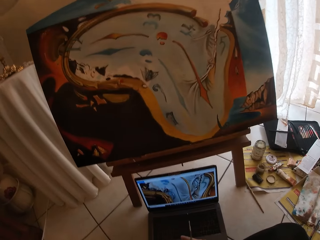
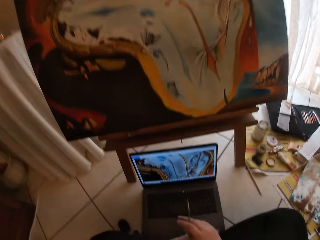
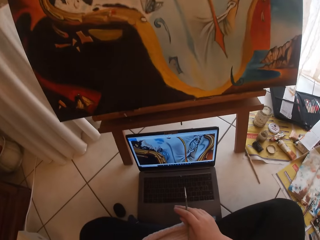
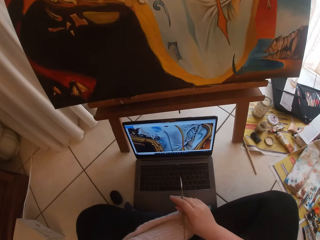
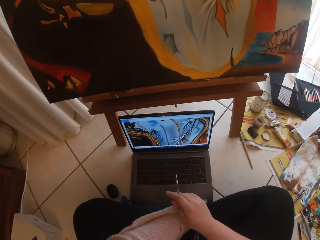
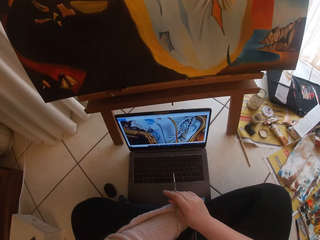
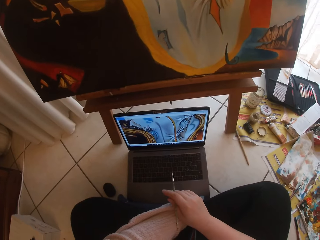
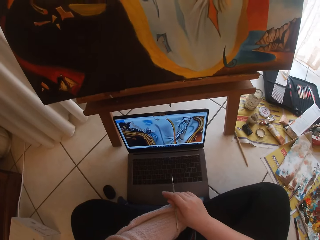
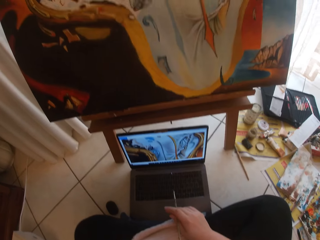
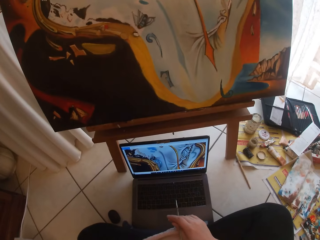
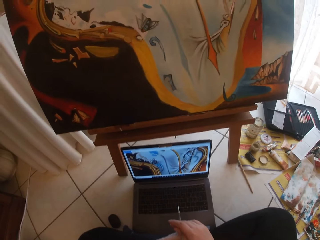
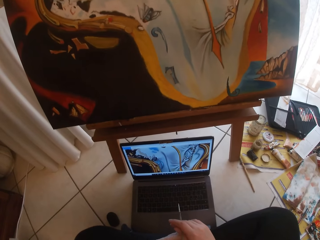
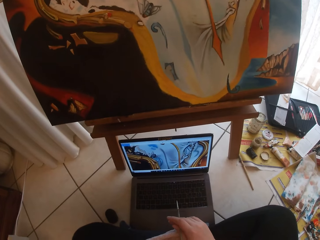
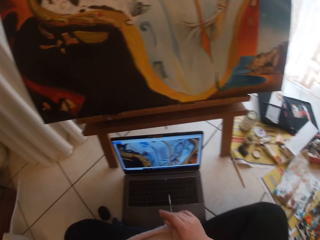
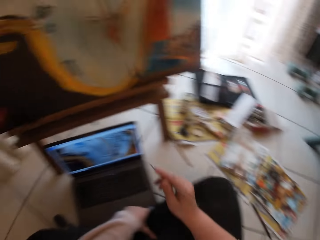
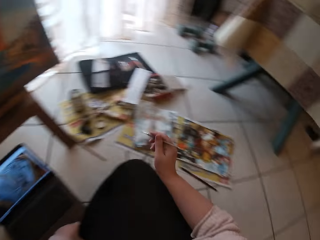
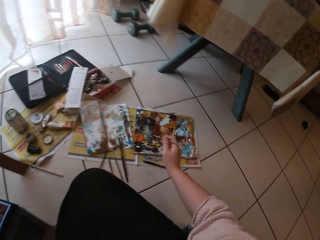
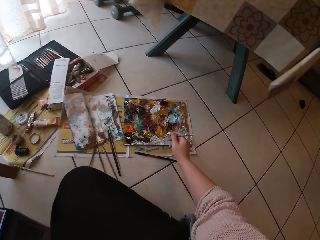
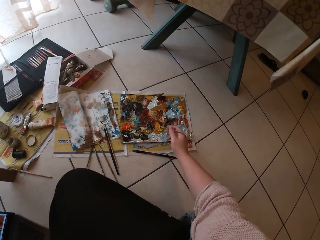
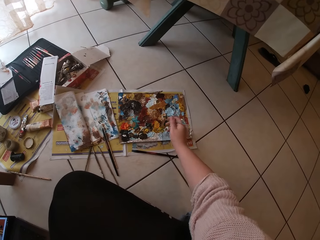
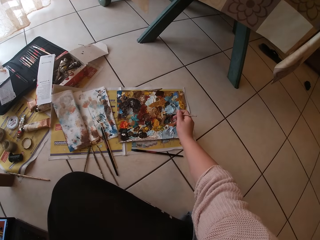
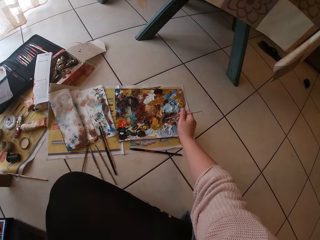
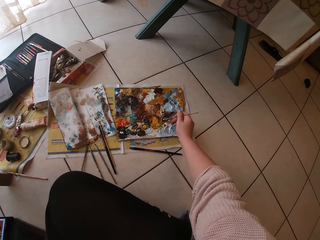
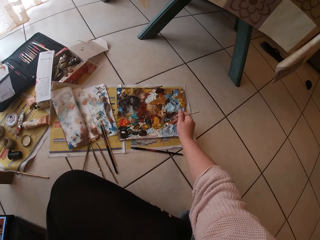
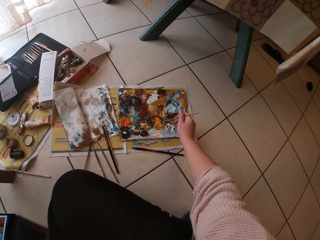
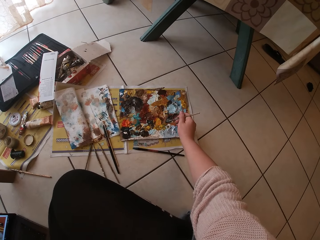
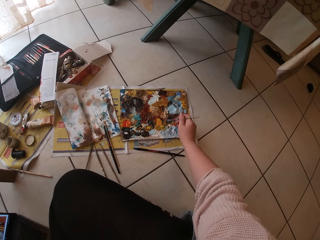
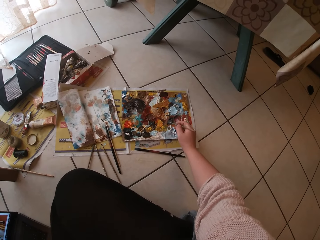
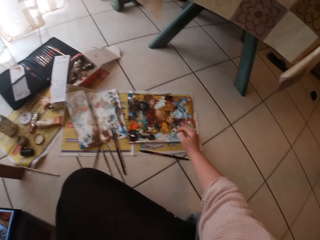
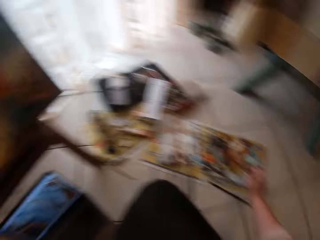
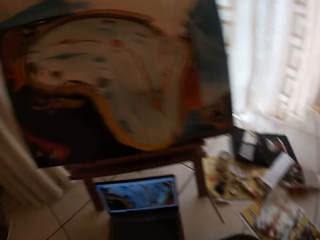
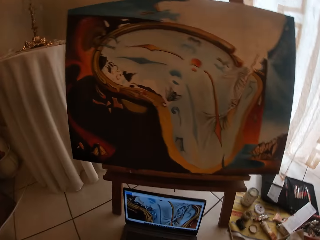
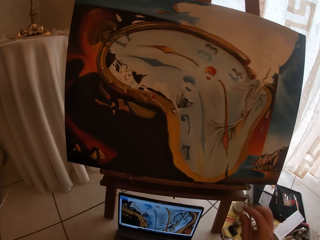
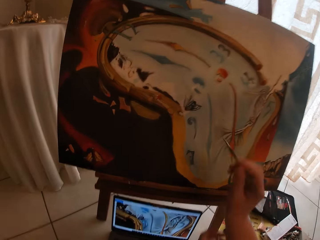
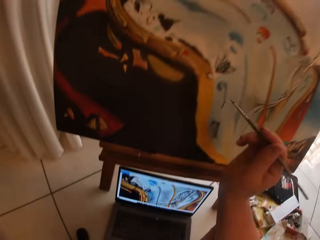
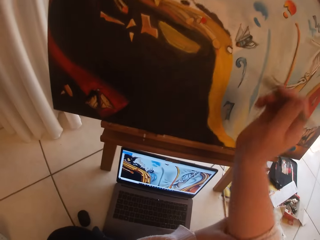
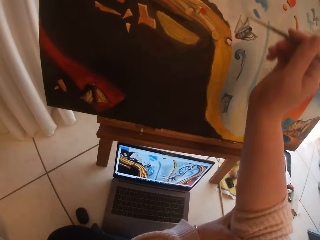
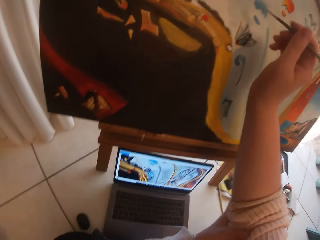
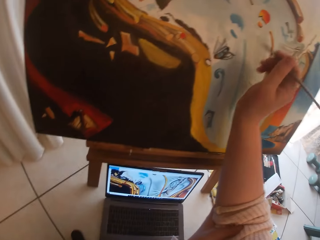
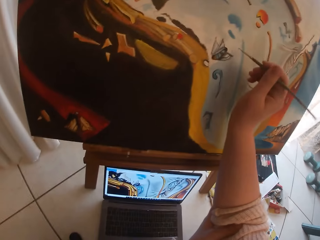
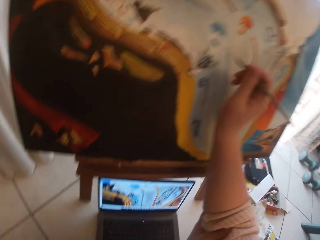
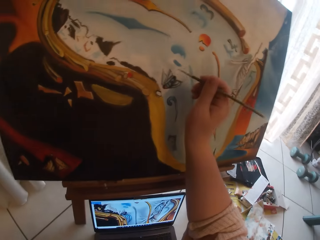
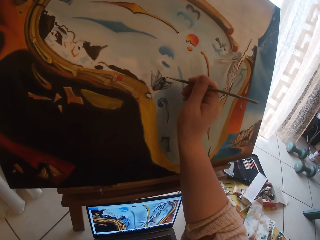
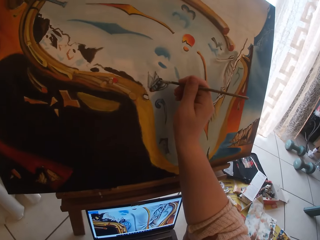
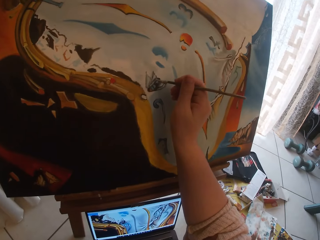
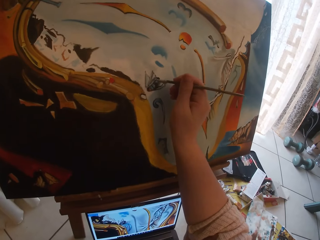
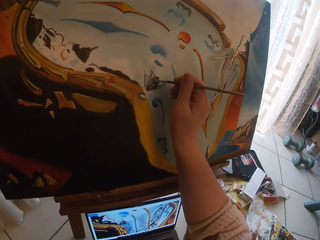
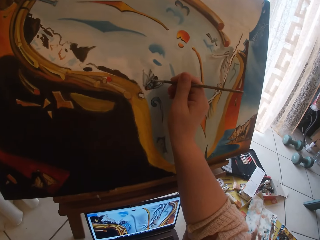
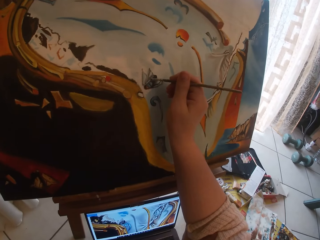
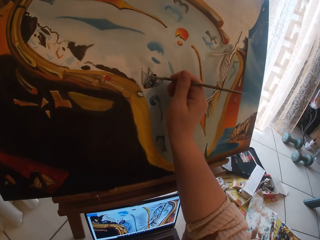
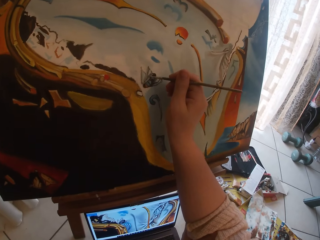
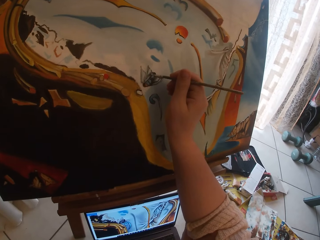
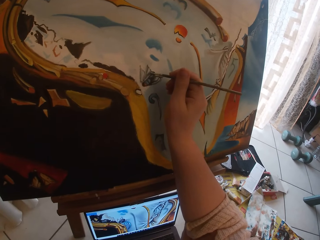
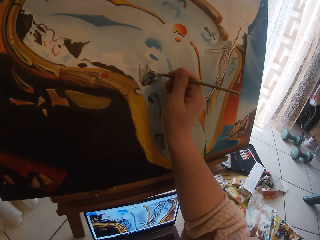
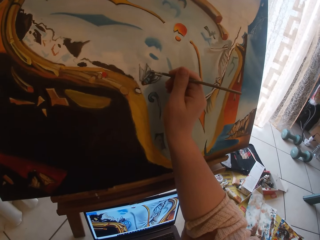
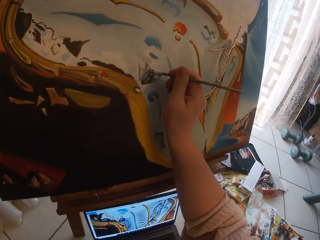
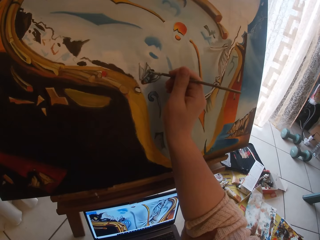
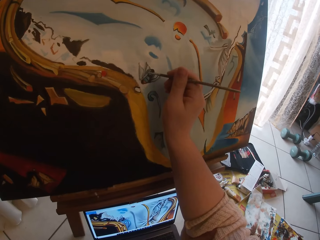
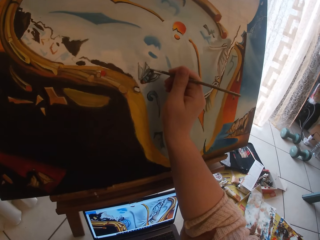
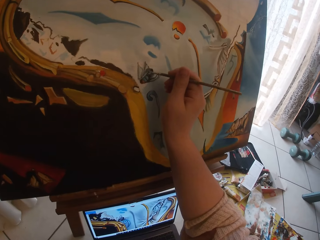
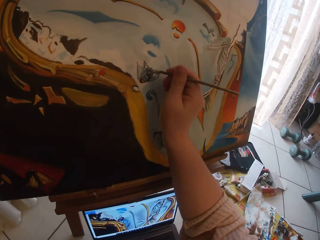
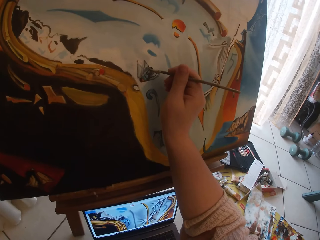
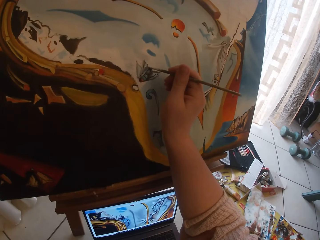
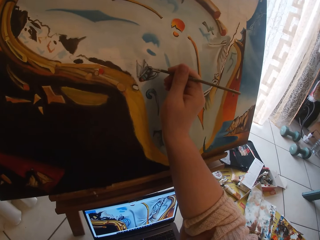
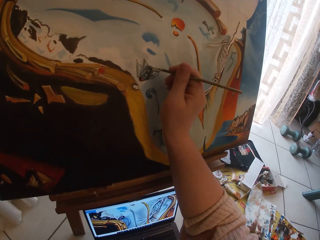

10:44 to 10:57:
The camera wearer picks art paint with the paint brush. She swirls the brush on the palette. She holds her hand. She paints the canvas.

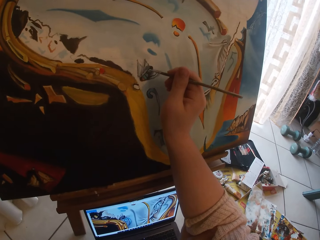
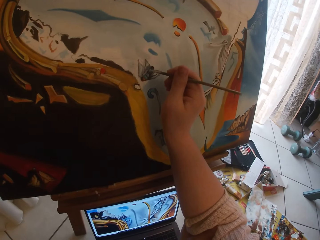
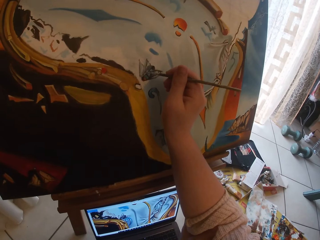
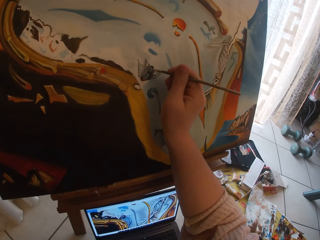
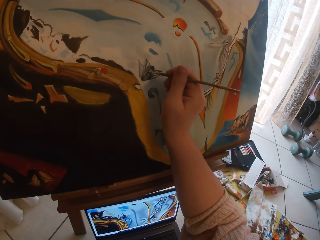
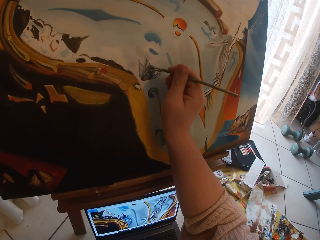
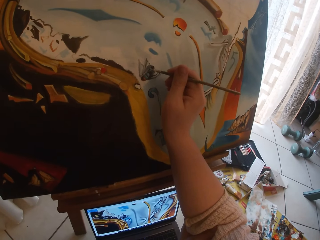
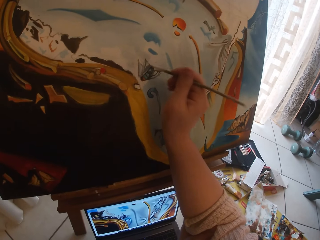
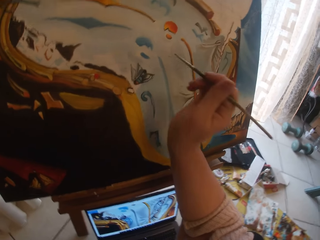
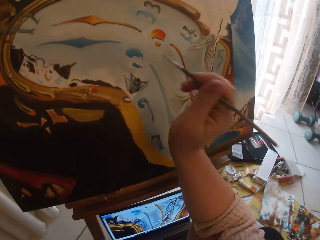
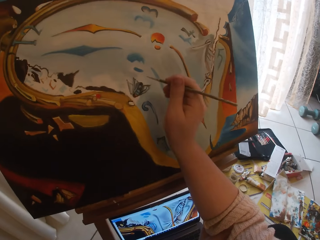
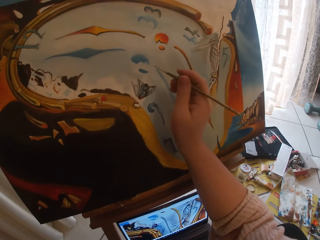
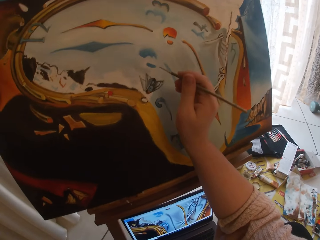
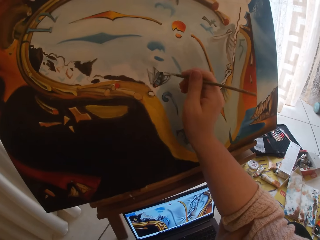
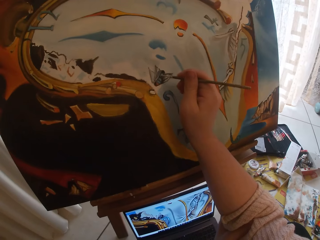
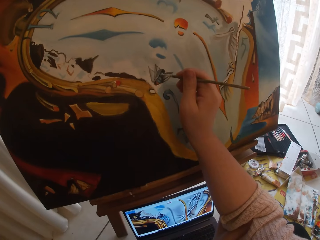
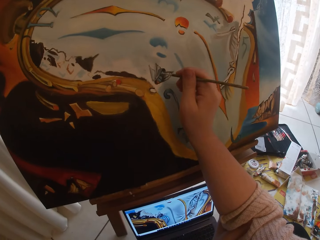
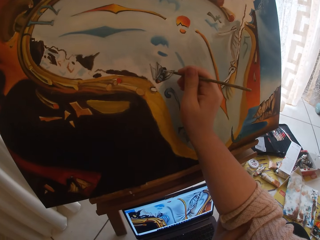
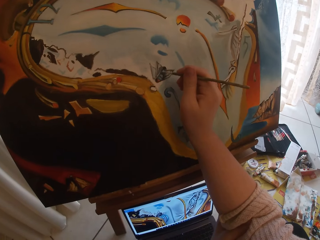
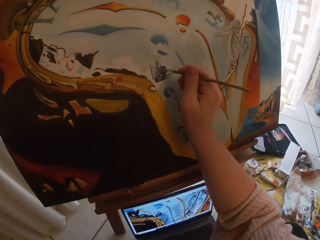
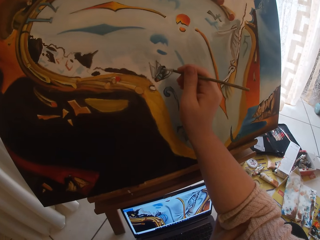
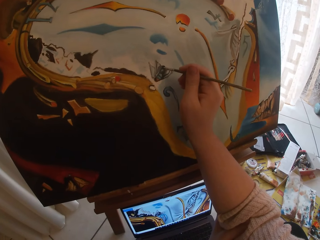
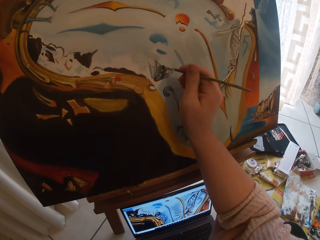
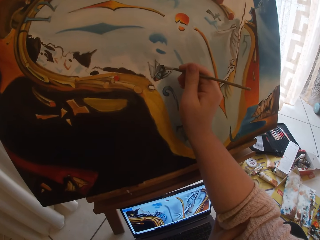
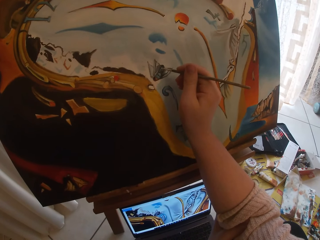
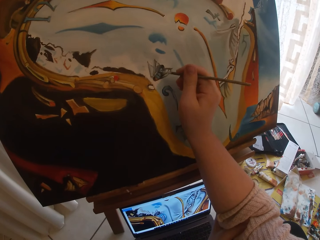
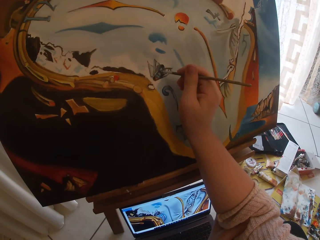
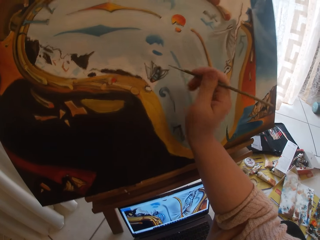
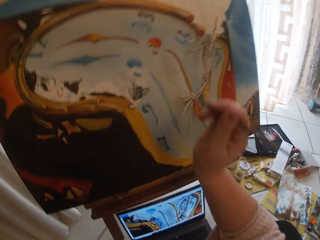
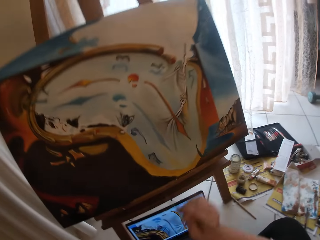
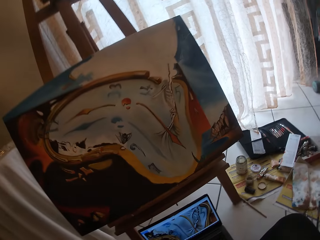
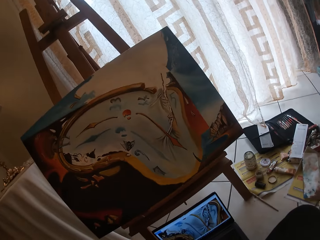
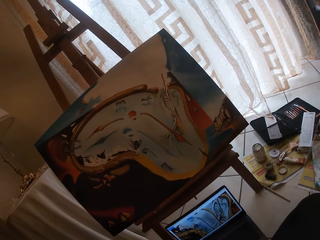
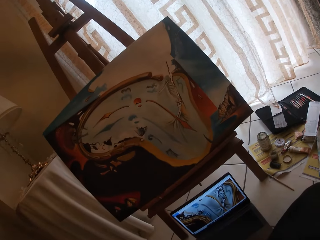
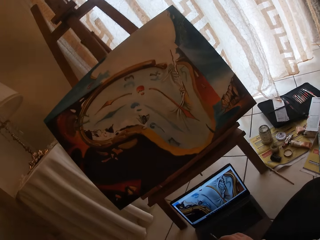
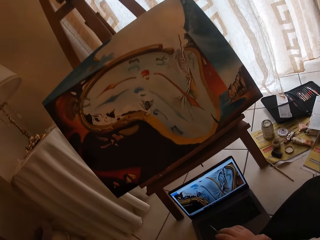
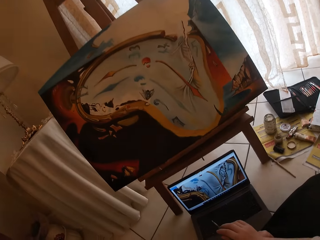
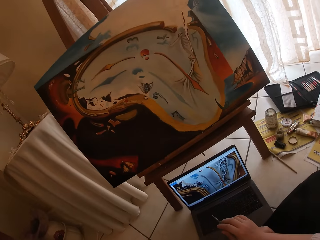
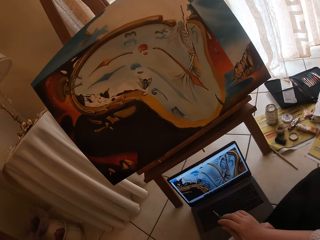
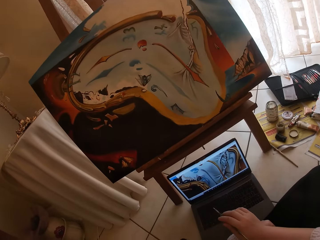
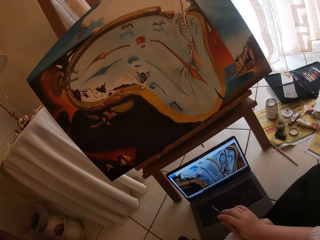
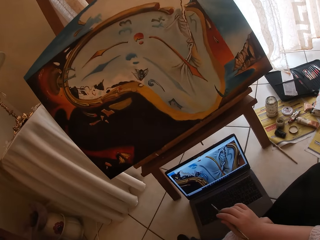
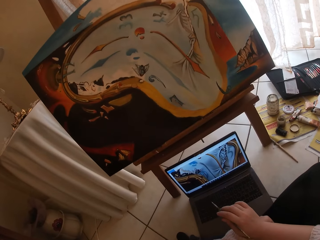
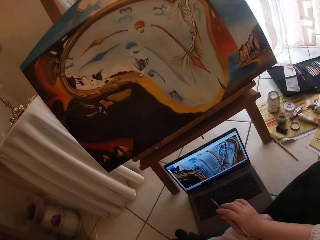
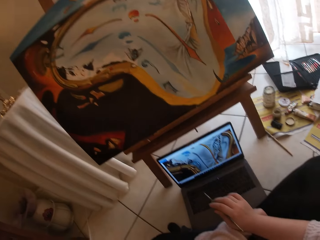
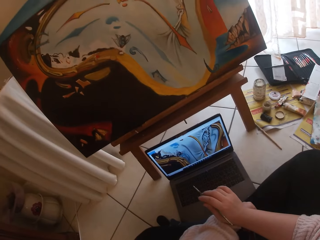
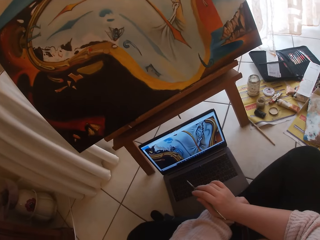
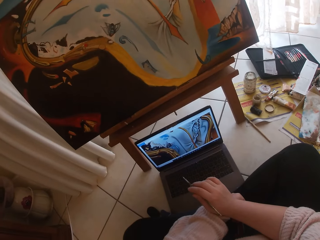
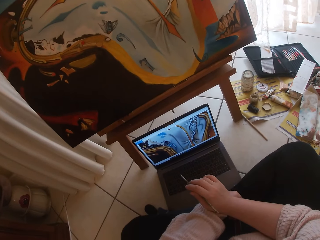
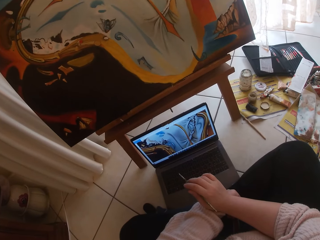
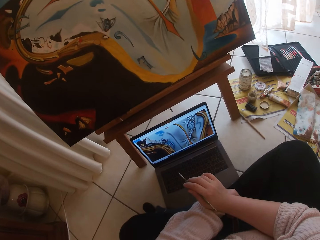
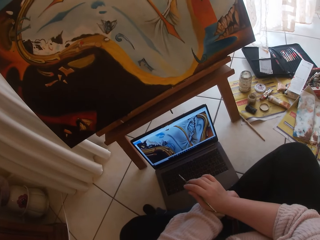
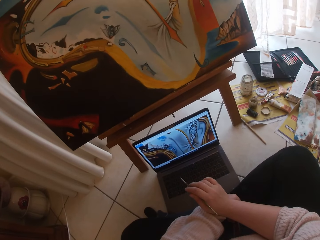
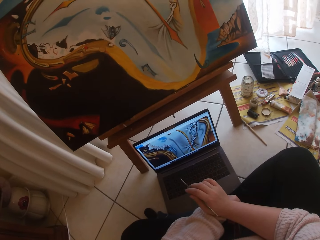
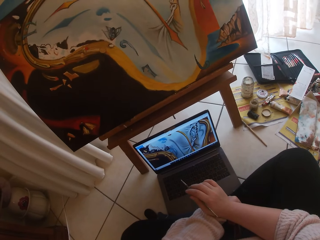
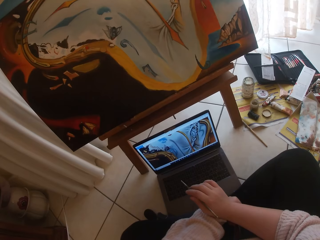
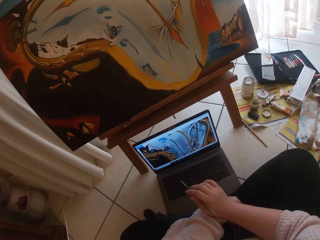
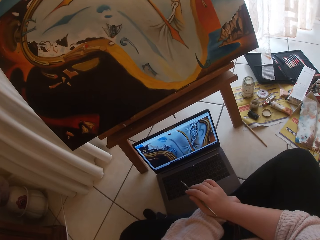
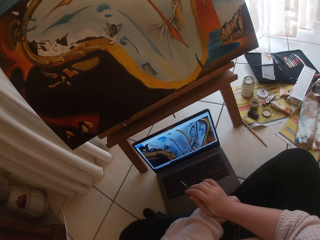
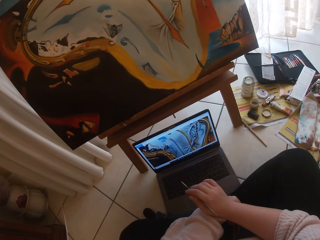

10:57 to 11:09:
The camera wearer looks at the picture on the laptop.
